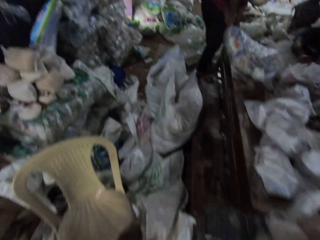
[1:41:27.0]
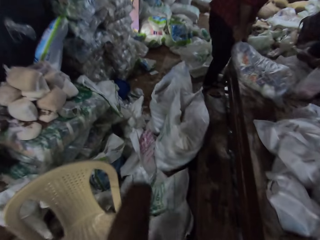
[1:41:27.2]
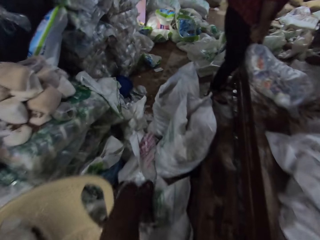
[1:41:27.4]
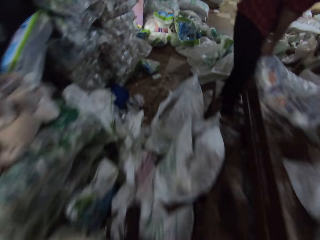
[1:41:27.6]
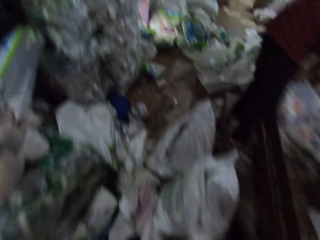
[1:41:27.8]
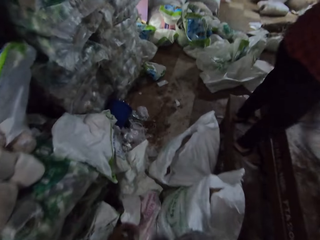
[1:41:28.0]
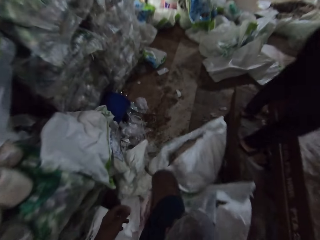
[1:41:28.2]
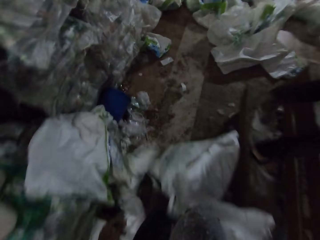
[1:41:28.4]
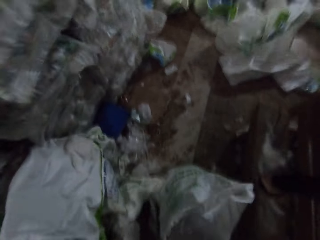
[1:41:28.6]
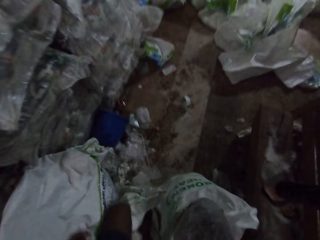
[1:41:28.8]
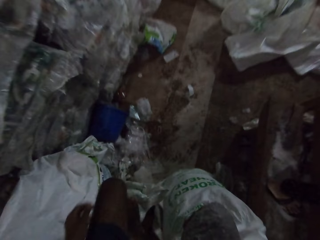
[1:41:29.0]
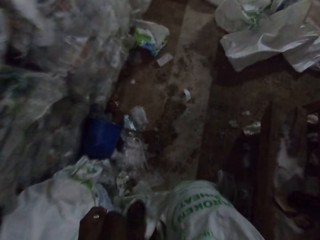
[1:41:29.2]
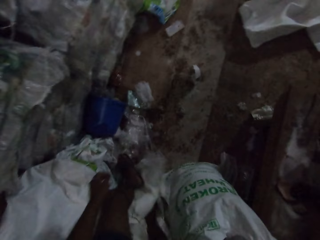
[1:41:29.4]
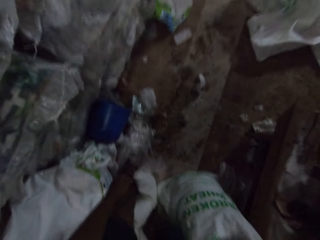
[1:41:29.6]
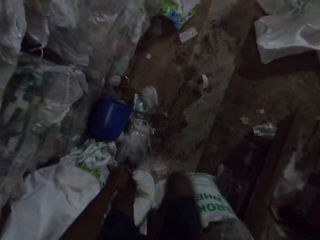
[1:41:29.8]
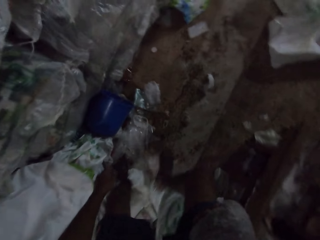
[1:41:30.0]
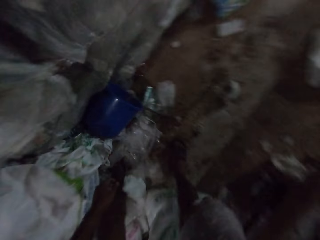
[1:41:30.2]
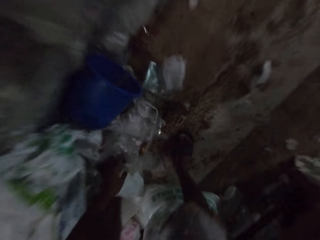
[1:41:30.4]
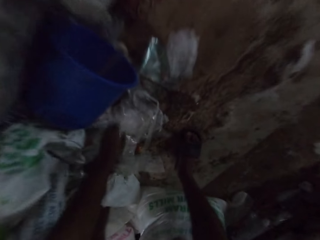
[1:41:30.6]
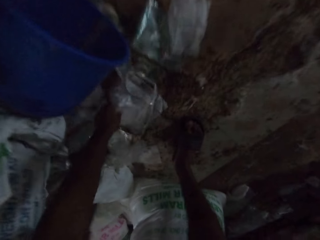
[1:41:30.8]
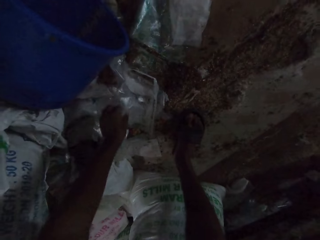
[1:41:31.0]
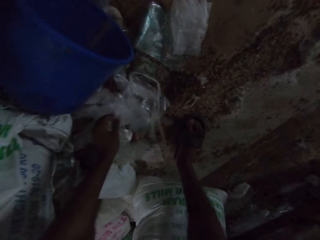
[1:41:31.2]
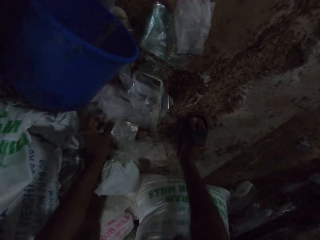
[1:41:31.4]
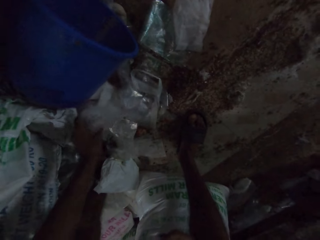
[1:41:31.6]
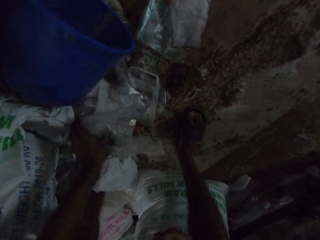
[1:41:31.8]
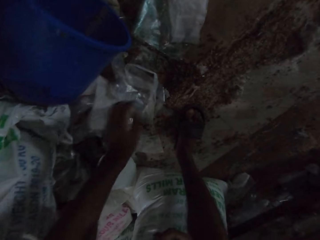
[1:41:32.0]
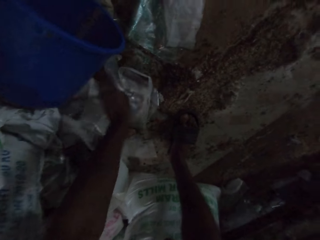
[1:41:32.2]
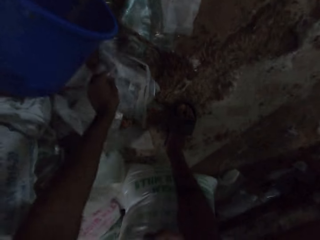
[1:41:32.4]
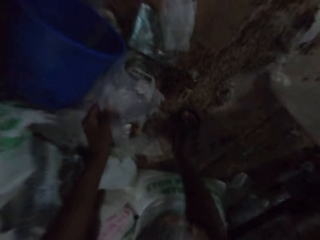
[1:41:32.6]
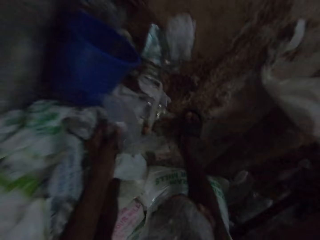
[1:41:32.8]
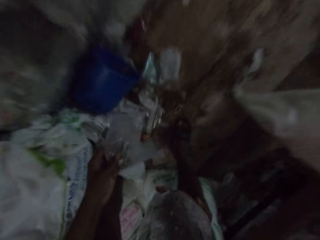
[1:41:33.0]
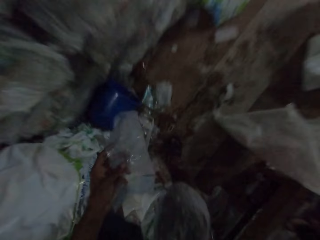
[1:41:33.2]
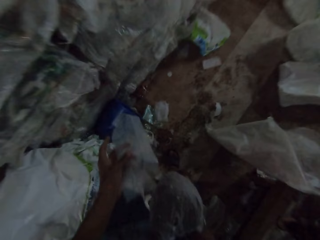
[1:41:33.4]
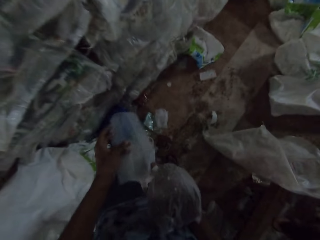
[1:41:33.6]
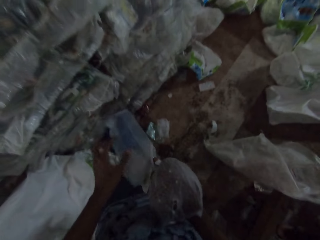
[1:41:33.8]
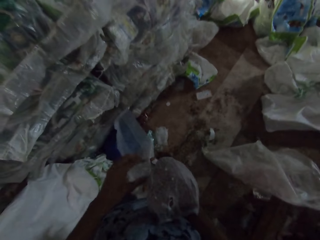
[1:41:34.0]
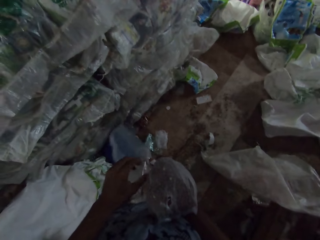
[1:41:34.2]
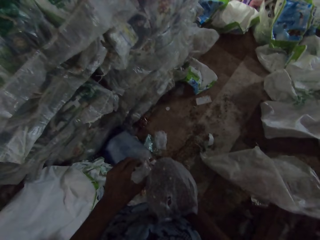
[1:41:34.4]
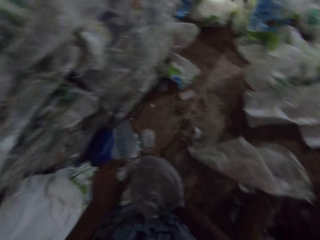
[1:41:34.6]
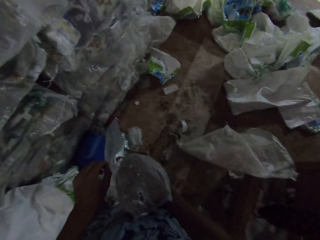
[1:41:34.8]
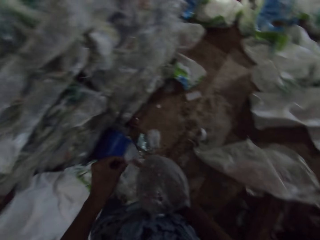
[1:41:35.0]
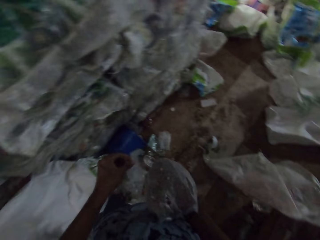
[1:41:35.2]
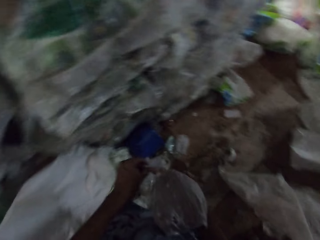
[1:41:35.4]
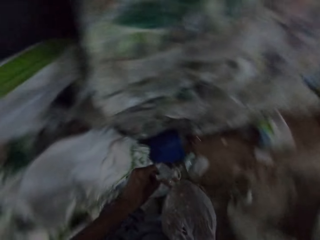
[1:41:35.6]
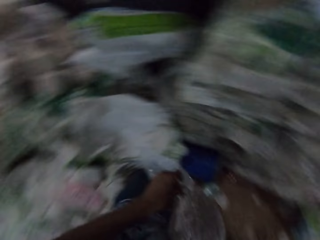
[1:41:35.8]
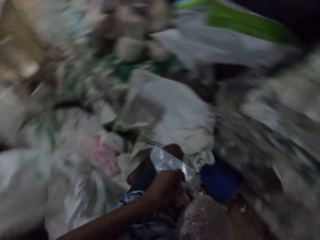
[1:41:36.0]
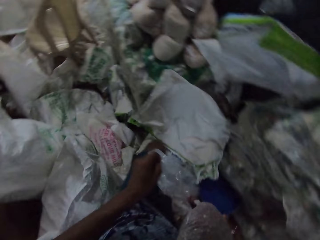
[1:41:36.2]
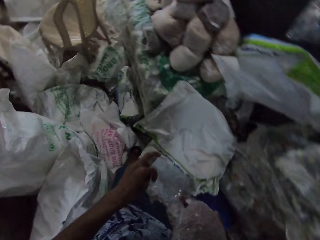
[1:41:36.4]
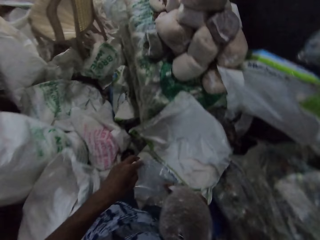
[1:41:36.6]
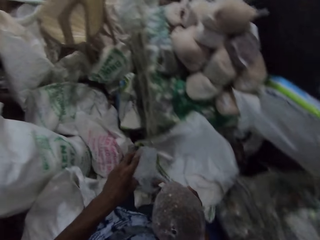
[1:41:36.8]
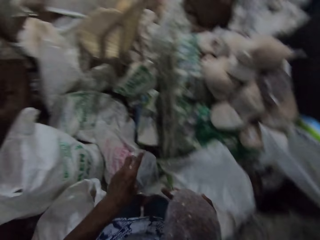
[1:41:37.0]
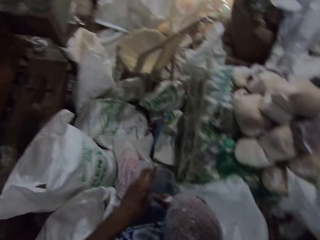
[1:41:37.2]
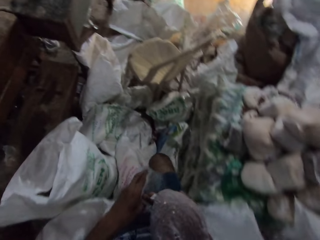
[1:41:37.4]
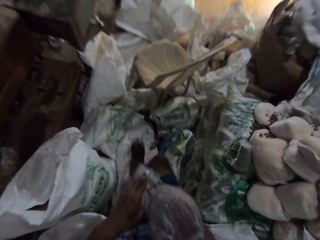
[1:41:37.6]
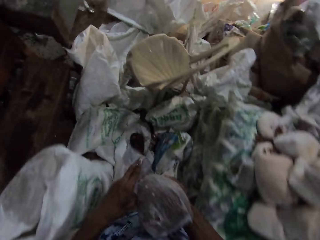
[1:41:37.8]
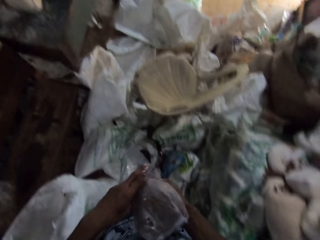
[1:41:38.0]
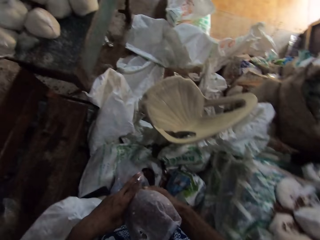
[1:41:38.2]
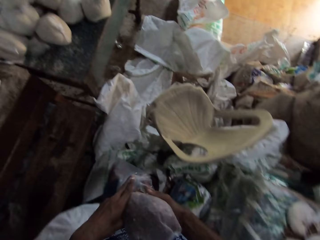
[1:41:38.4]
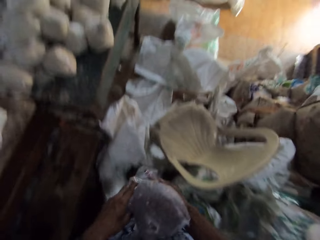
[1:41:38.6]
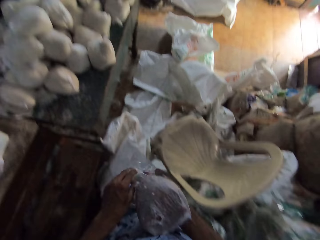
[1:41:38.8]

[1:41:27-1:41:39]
The camera wearer picks up a plastic bag from the floor with his left hand. He holds the plastic bag with both hands. He opens the plastic bag with his left hand. He walks.

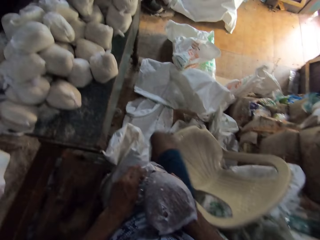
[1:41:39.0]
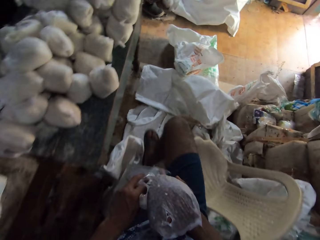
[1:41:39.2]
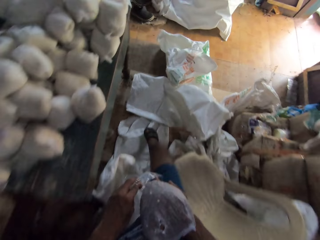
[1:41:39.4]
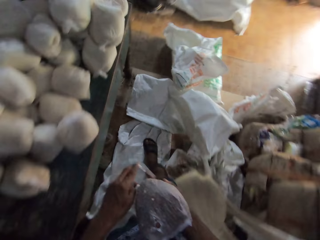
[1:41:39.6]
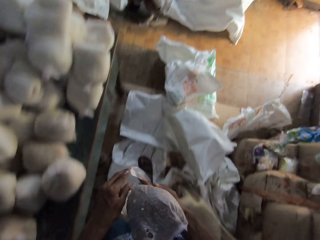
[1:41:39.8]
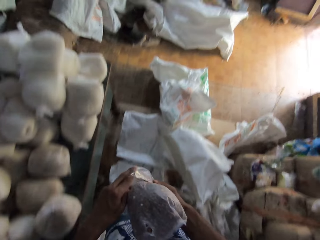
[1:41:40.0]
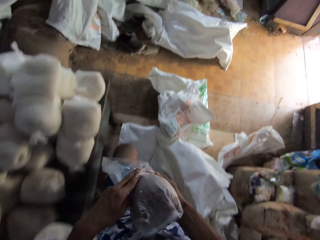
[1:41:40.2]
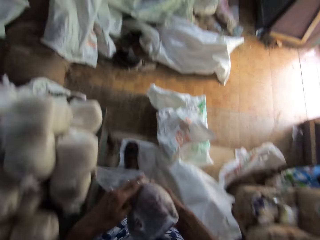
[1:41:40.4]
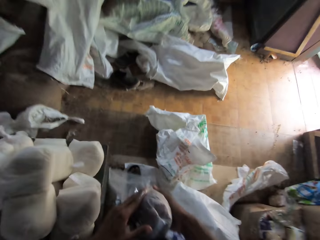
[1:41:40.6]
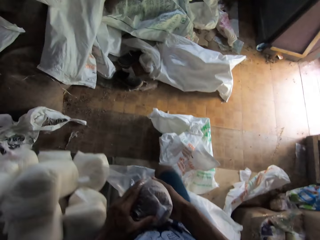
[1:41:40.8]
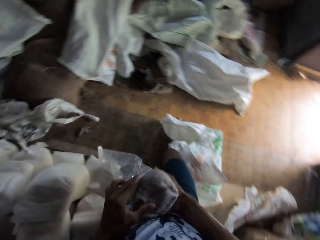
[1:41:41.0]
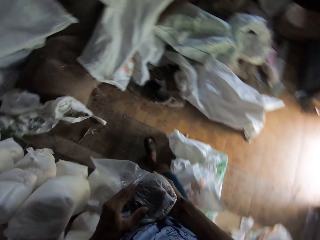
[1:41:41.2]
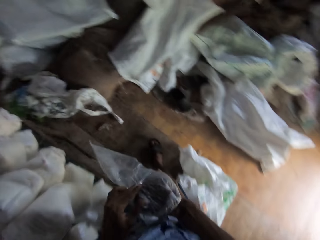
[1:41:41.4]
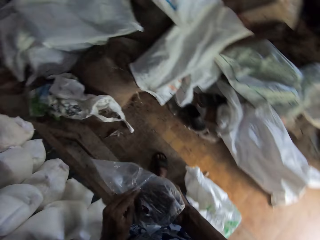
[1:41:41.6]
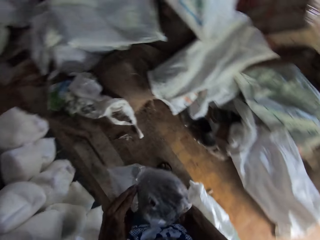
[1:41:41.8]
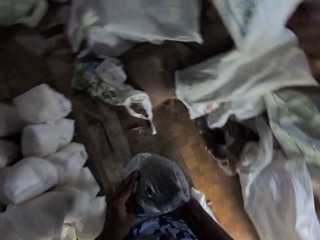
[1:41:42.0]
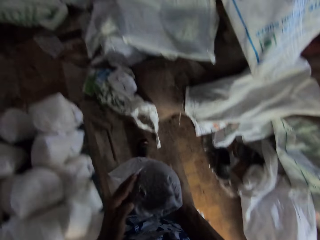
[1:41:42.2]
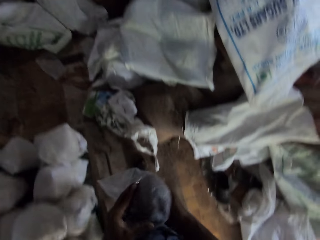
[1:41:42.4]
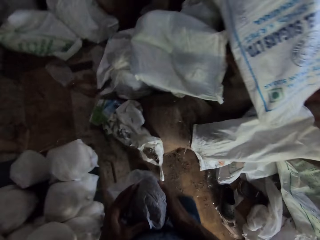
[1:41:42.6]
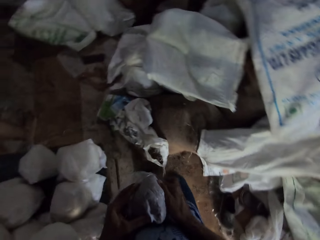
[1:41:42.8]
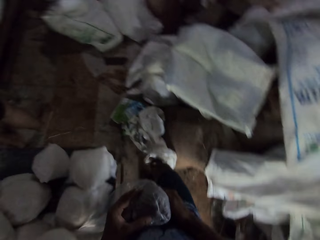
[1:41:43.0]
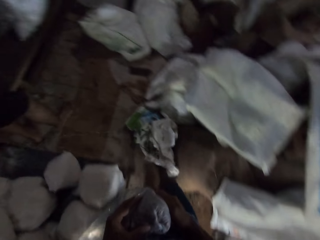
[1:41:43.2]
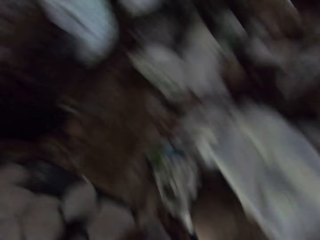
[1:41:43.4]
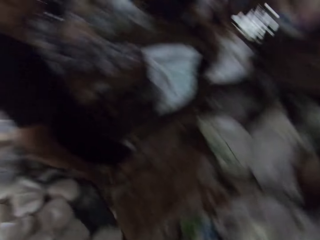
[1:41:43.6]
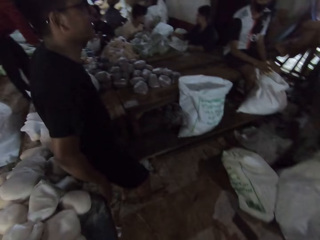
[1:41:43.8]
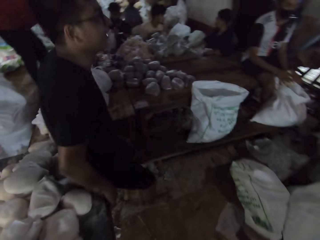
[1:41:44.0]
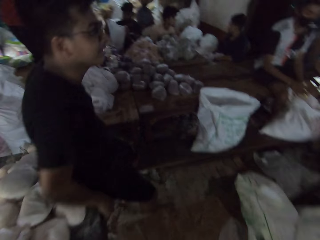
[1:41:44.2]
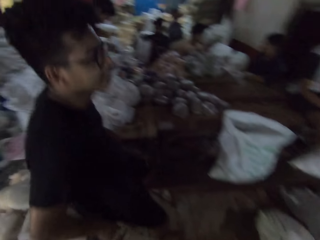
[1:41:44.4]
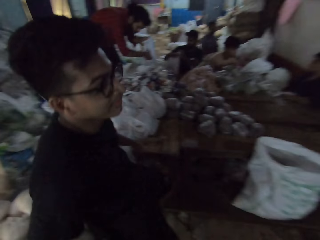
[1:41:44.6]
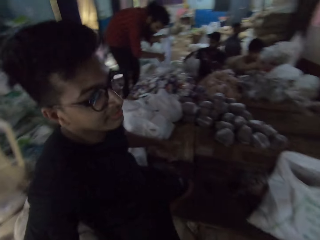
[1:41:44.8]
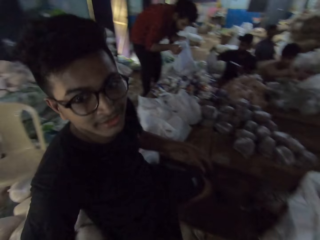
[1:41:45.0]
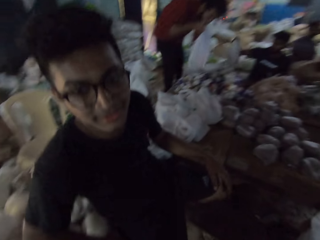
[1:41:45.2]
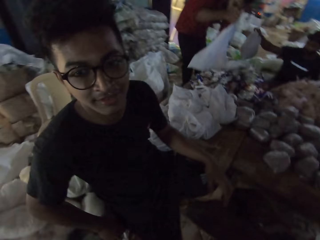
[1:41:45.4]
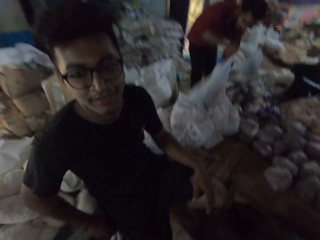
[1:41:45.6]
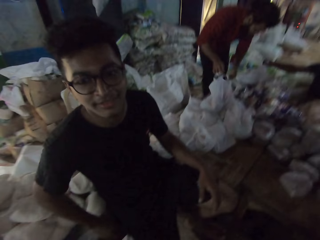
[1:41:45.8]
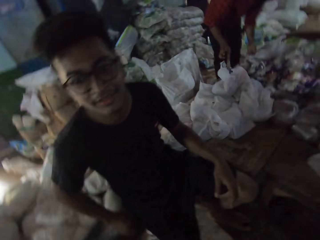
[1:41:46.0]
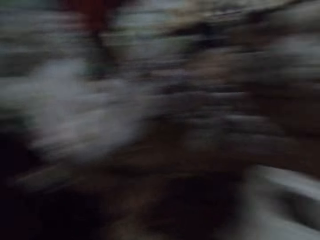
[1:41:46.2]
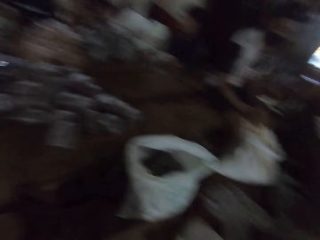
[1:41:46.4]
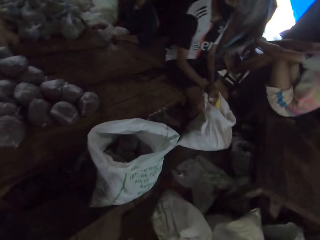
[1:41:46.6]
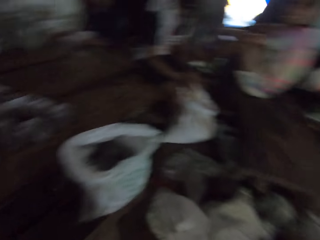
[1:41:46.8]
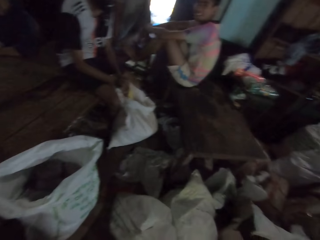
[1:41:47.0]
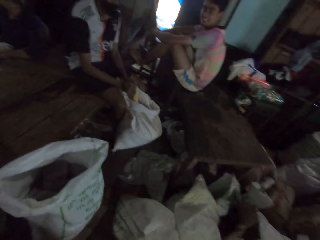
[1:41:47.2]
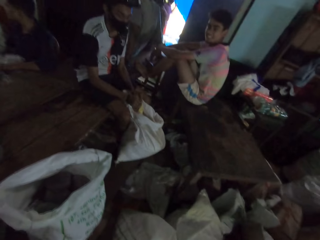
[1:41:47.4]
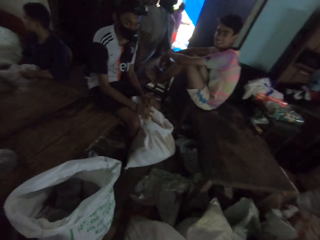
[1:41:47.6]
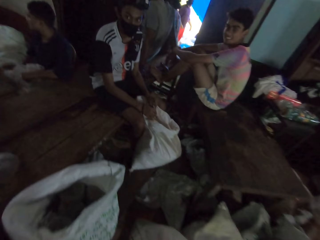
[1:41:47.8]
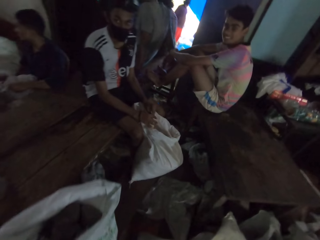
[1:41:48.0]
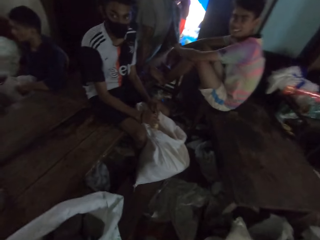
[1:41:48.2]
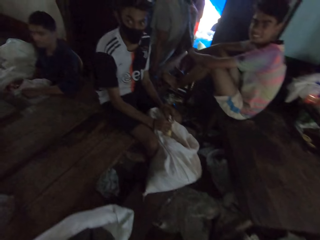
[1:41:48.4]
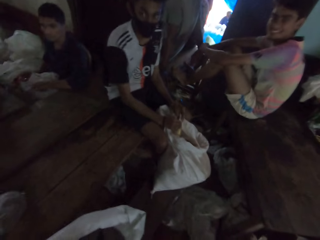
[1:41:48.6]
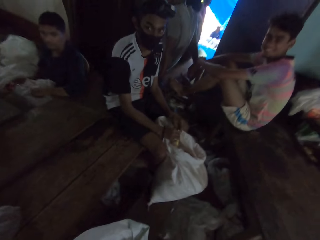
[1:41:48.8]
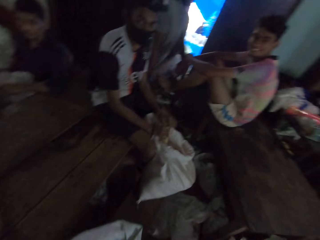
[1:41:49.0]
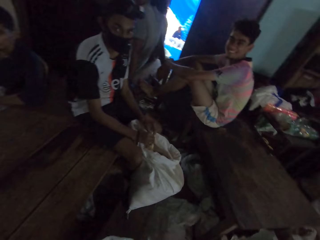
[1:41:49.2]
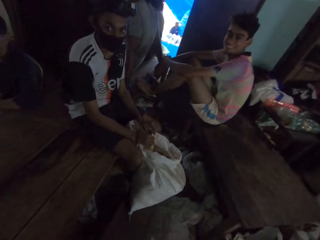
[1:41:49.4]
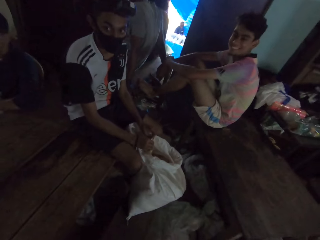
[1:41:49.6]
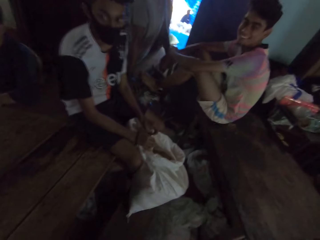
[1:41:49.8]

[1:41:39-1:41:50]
The camera wearer puts the bag of sand in the plastic bag with both hands. He talks to a man. Another man holds a plastic bag with both hands and drops the plastic bag on the table with both hands. Another man drops a plastic bag on the table with his right hand.
